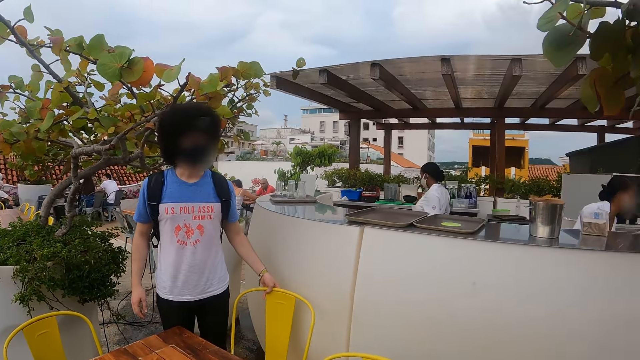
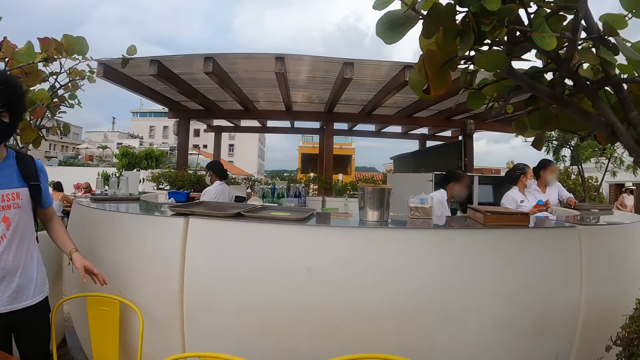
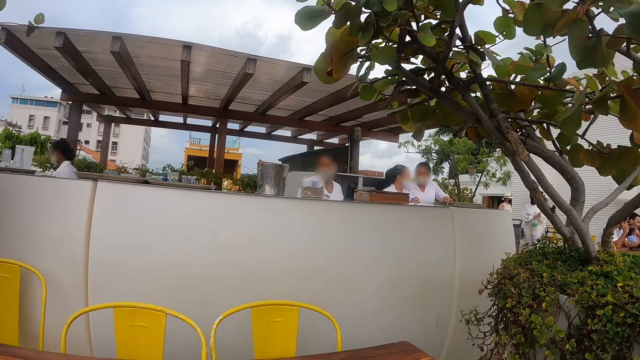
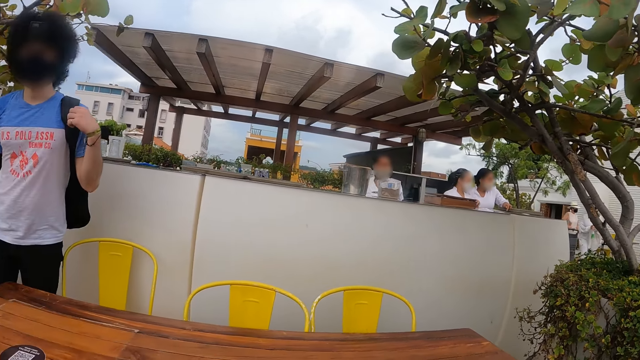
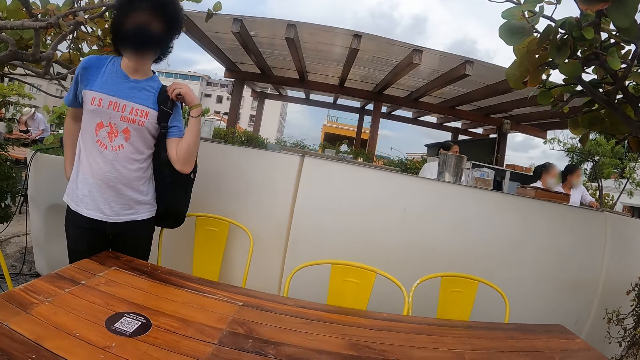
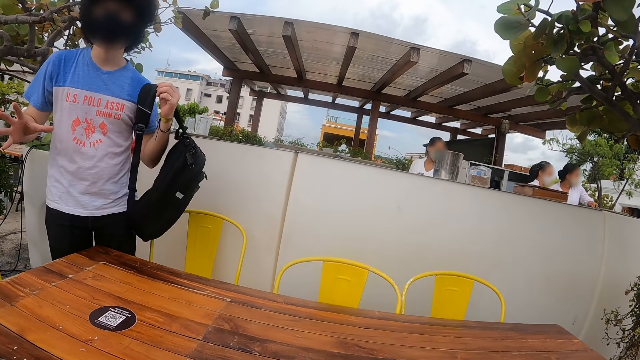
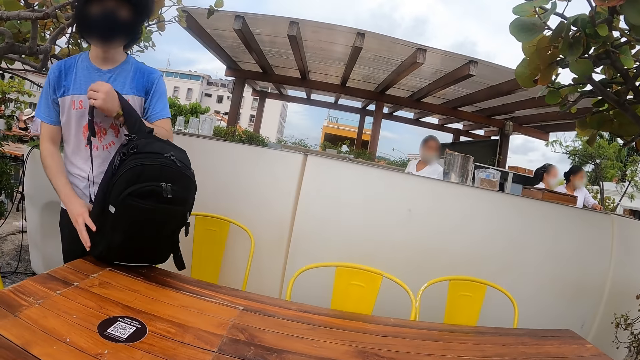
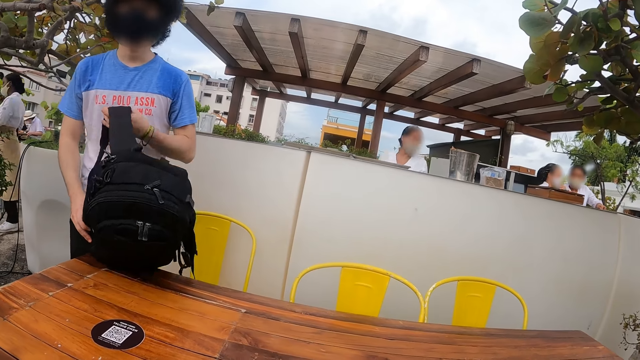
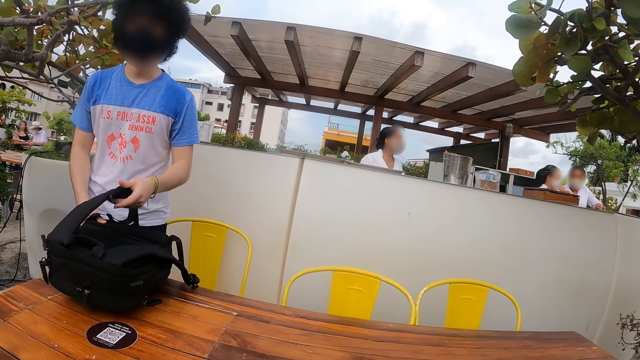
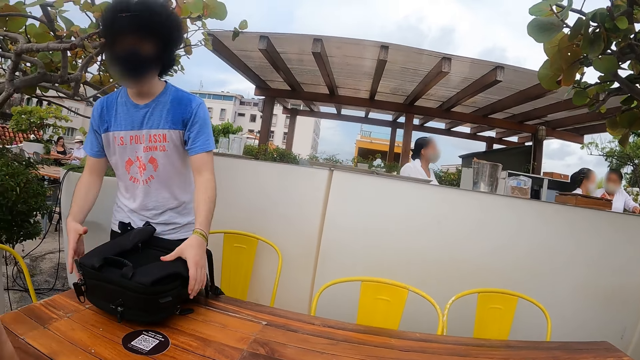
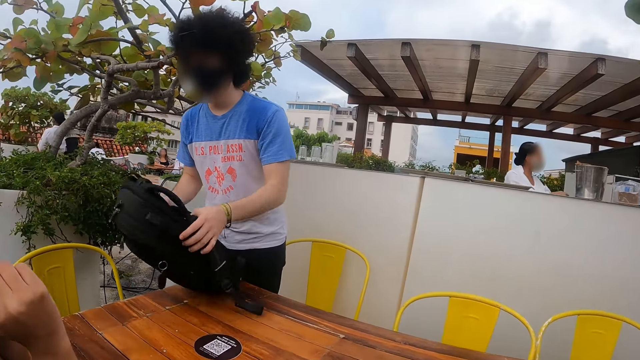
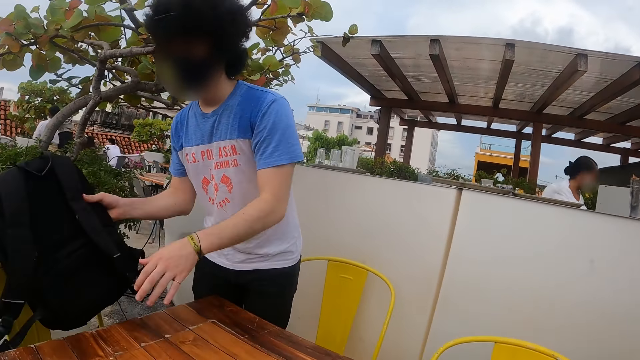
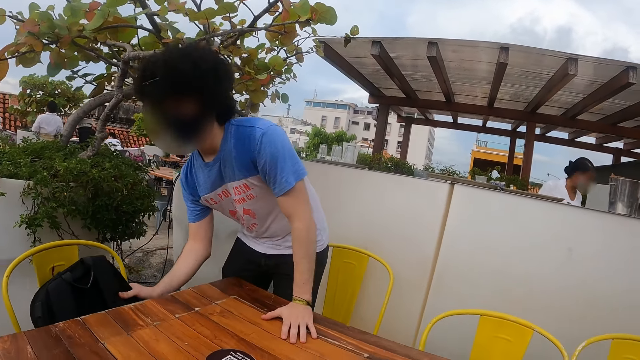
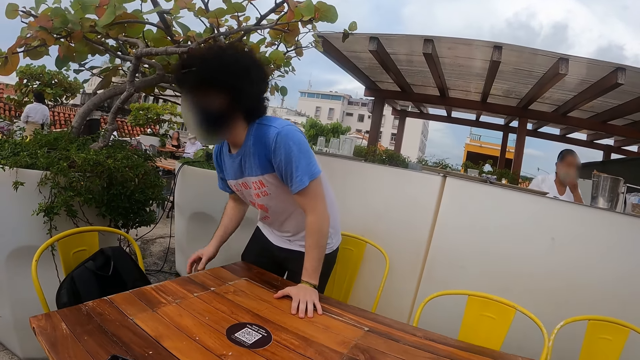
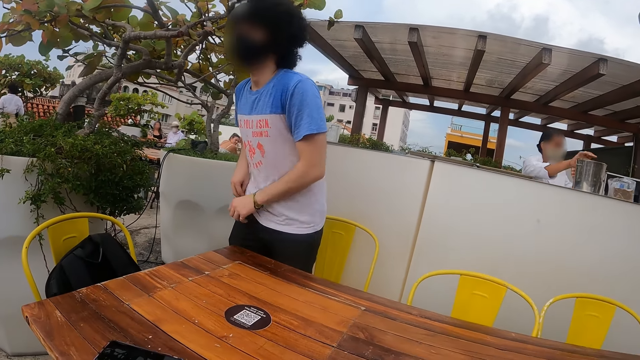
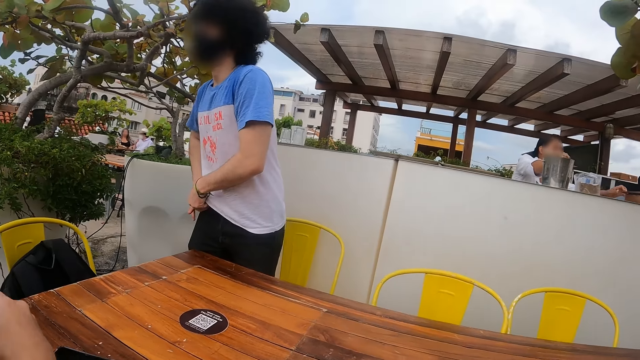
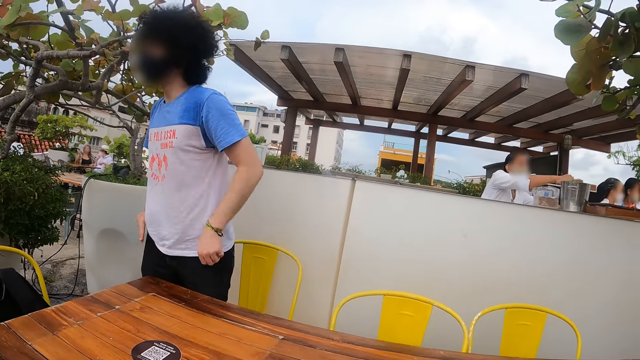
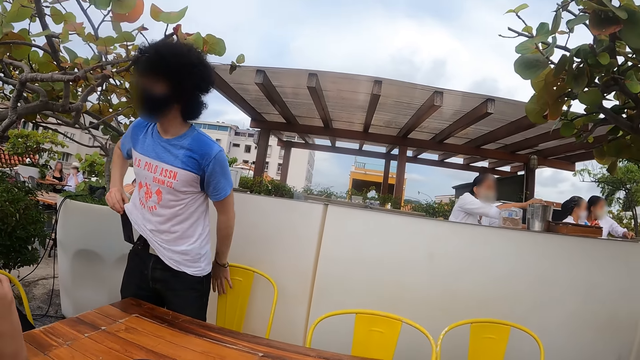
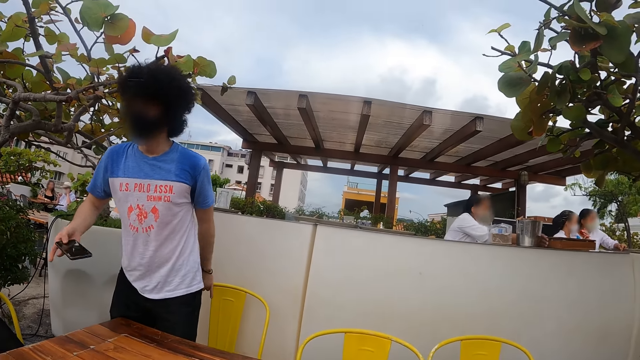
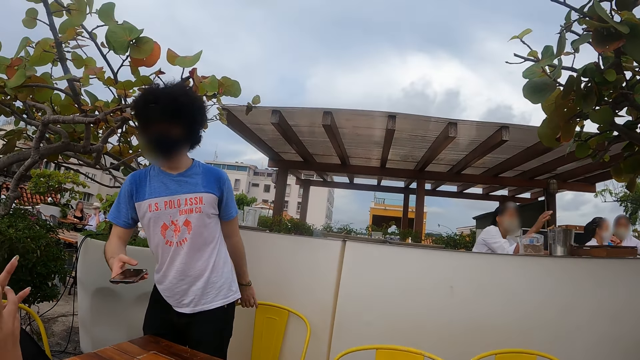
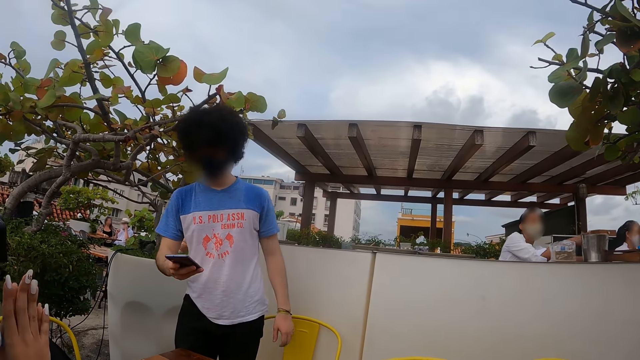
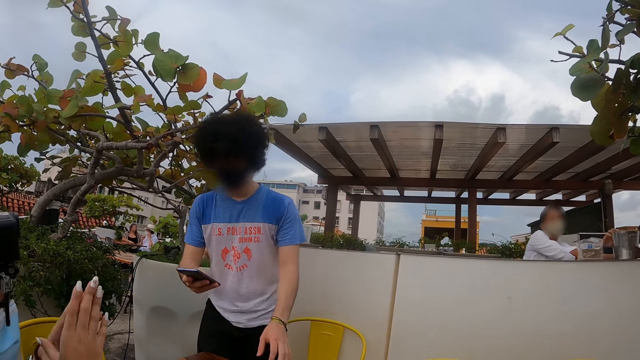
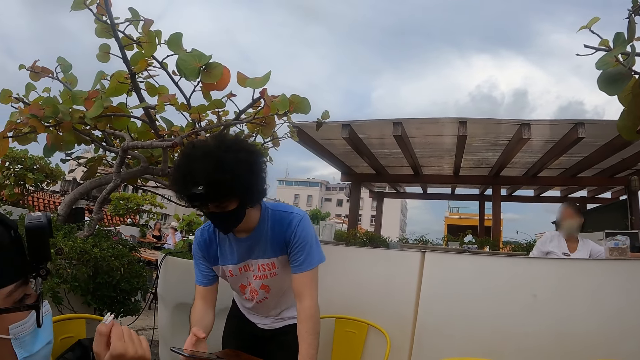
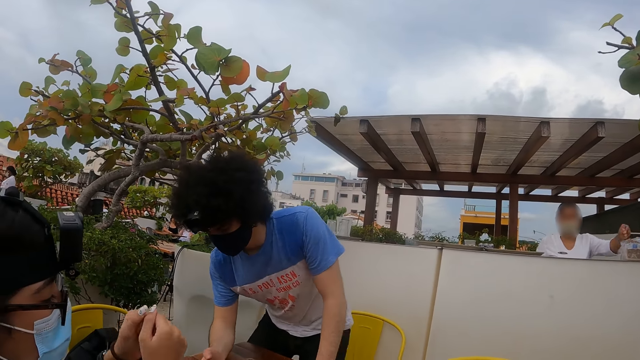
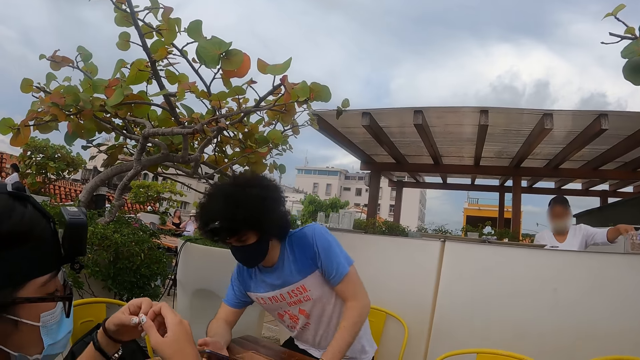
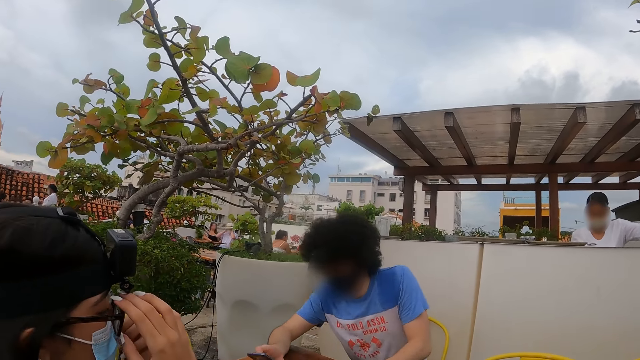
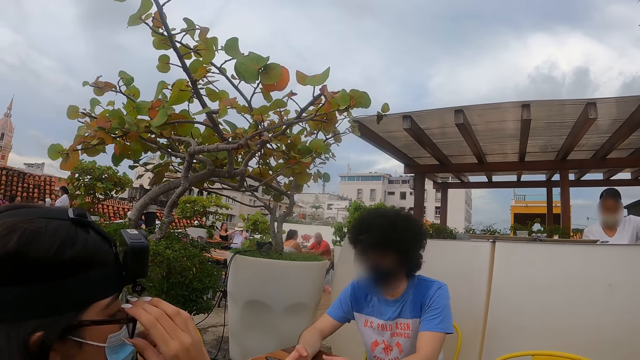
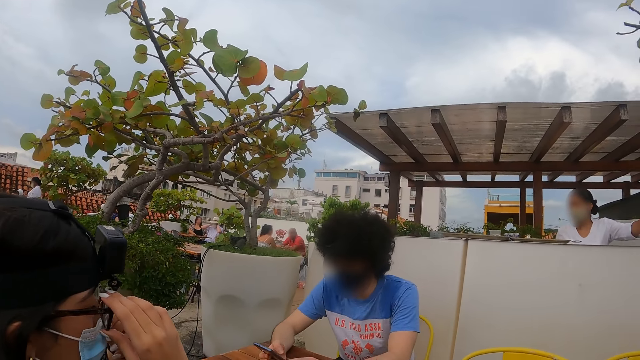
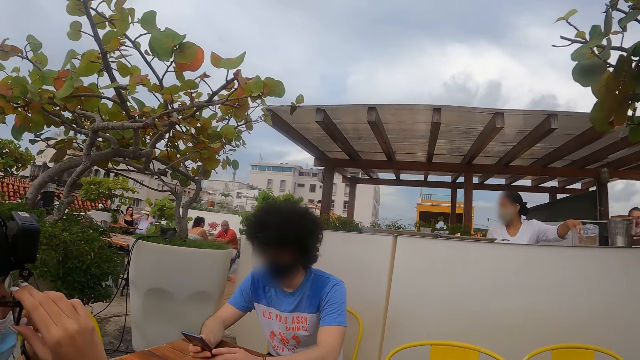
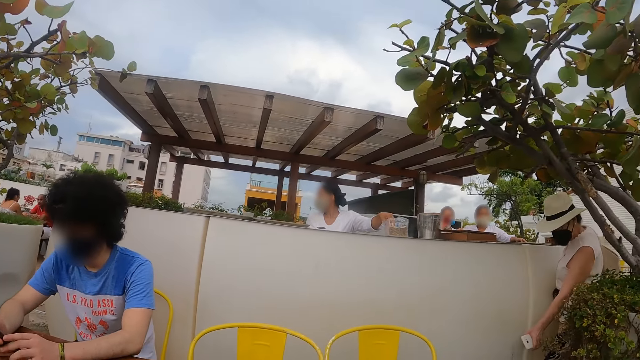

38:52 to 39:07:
A man pulls the chair with the left hand. The camera wearer turns around. The man takes off the backpack. The camera wearer sits on the chair. The man puts the backpack on the table, picks the backpack from the table, and drops the backpack on the chair. He takes the phone from the pants pocket and holds the phone with the right hand. A woman claps the hands. The camera wearer looks around. The man sits down on a chair.

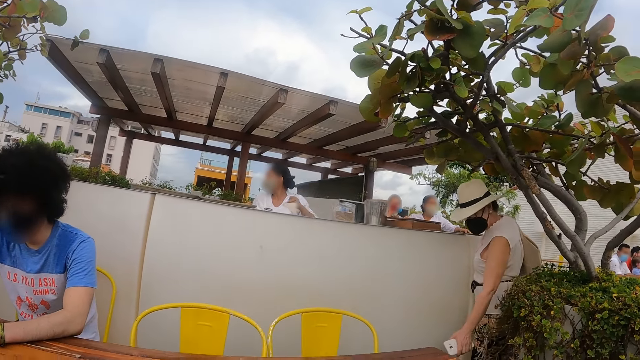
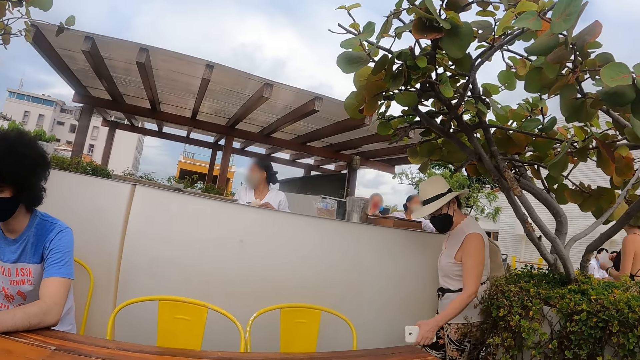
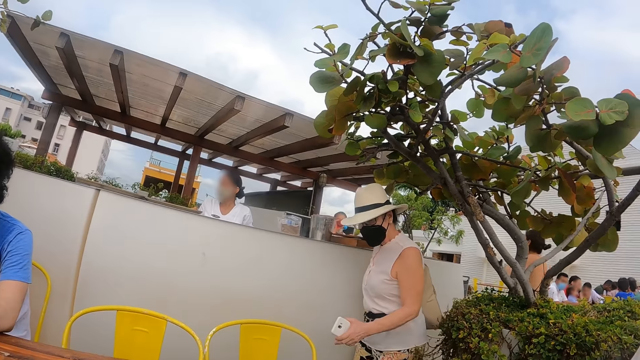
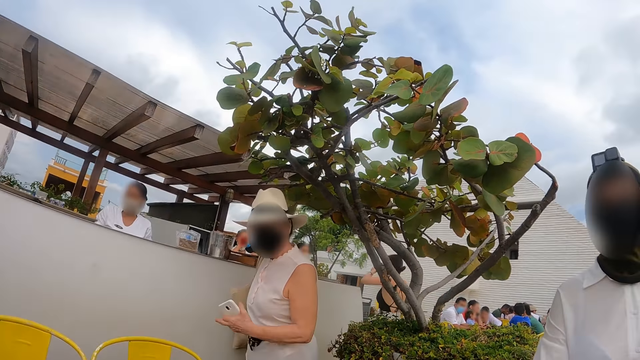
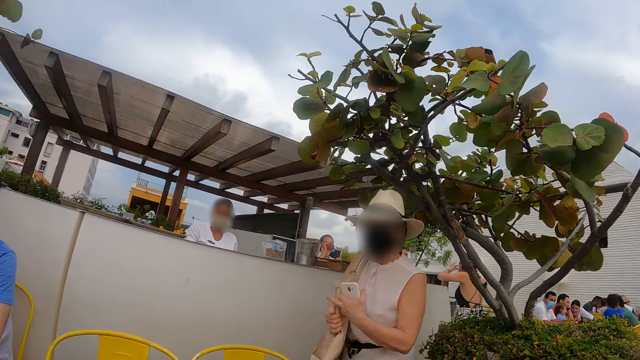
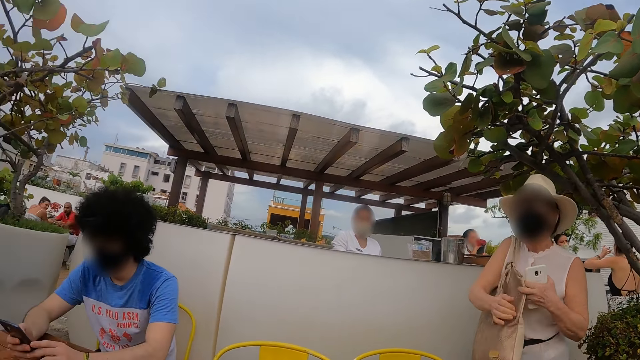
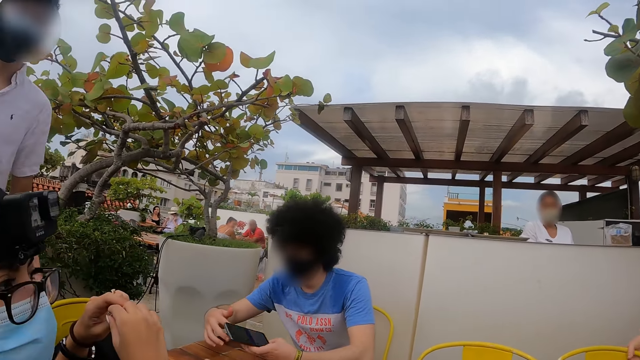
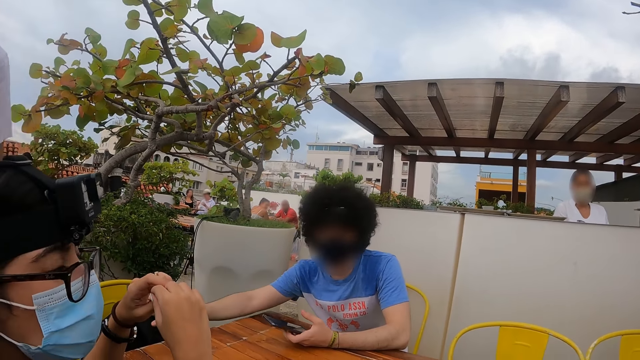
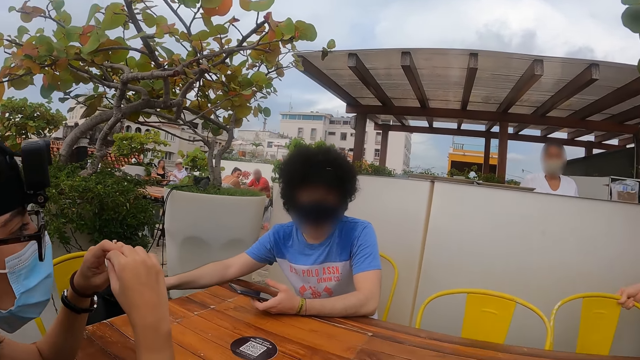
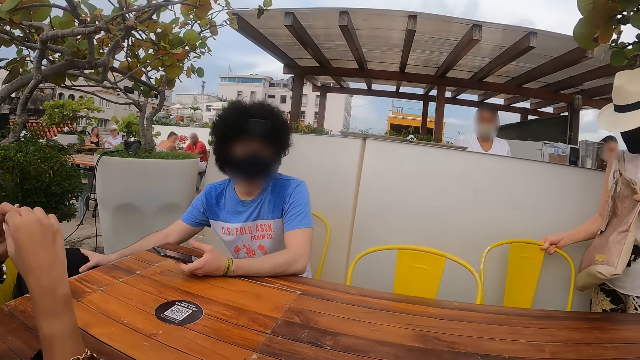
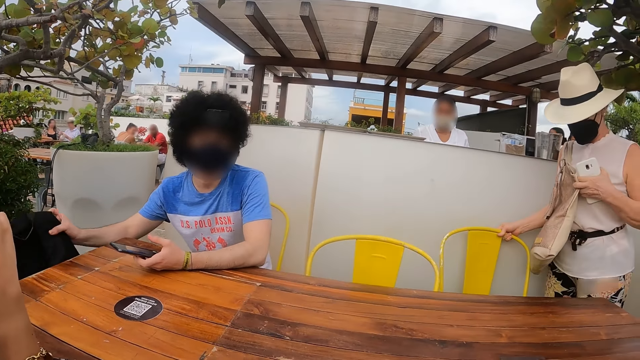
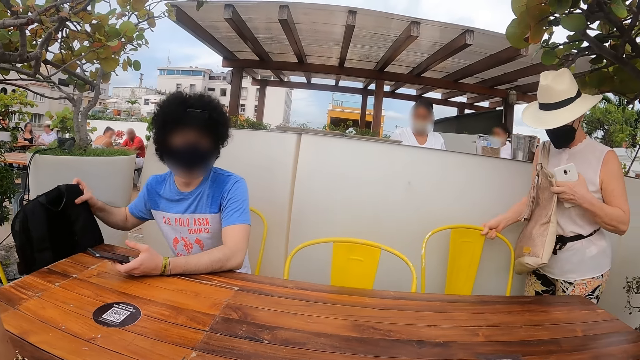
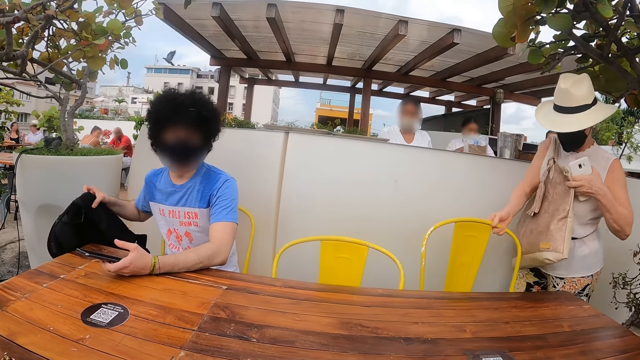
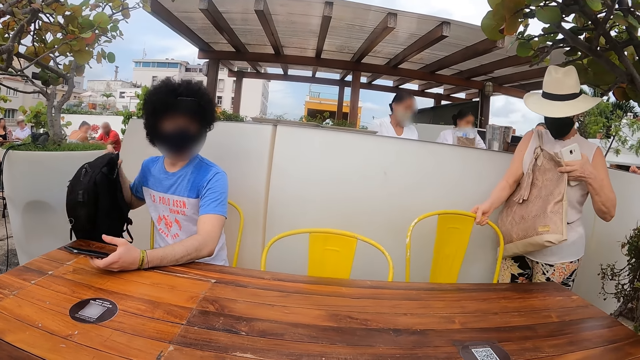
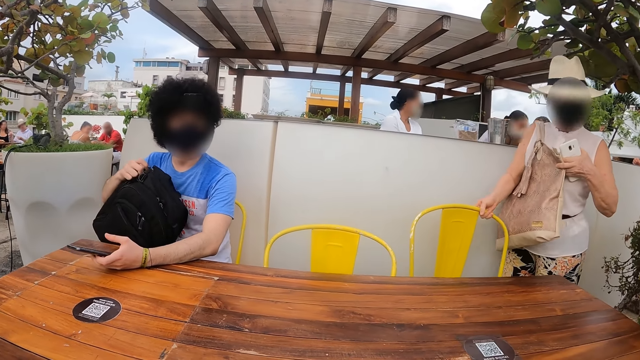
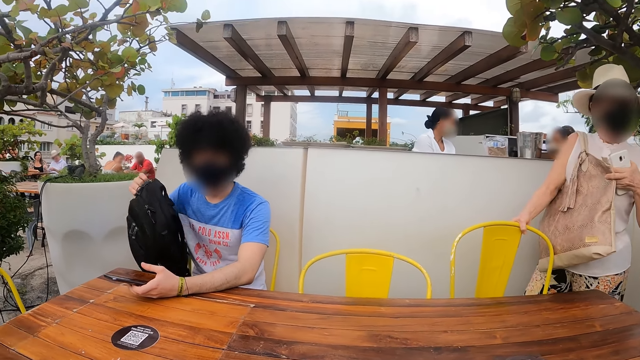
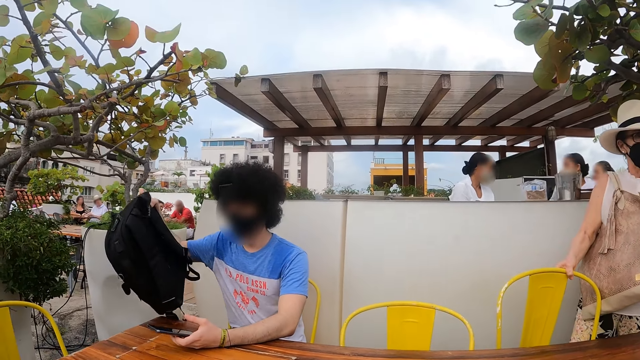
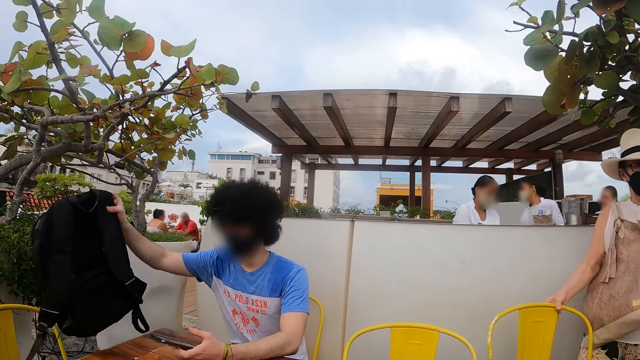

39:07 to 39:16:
The camera wearer turns around. A man picks the backpack off the chair. A woman pulls over the chair with the right hand.
